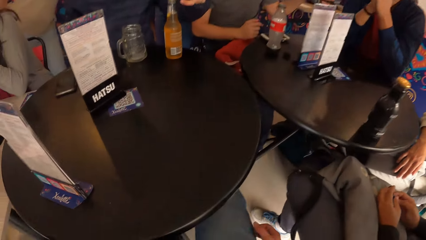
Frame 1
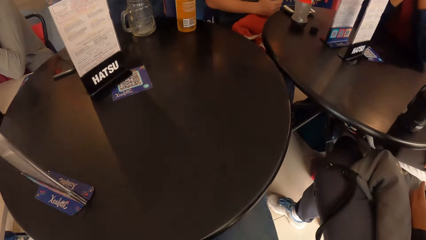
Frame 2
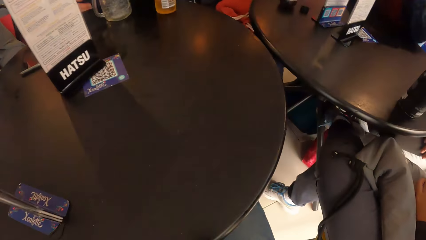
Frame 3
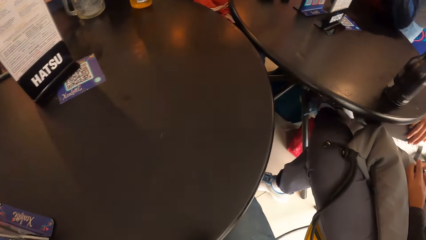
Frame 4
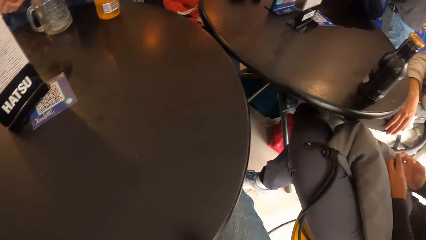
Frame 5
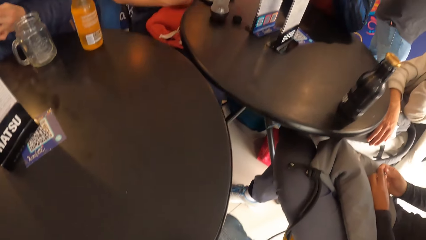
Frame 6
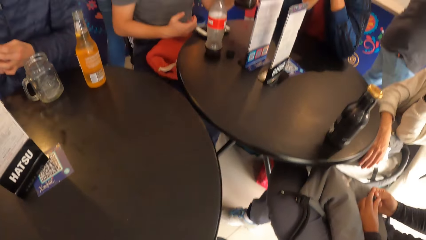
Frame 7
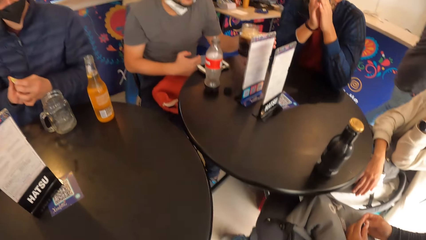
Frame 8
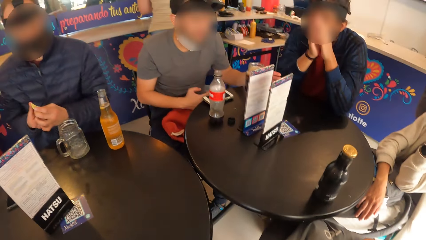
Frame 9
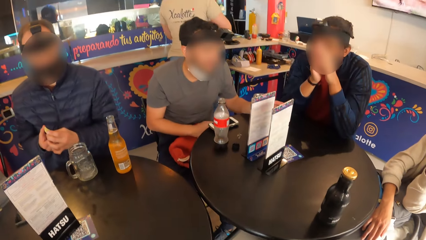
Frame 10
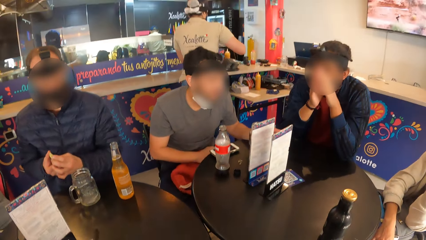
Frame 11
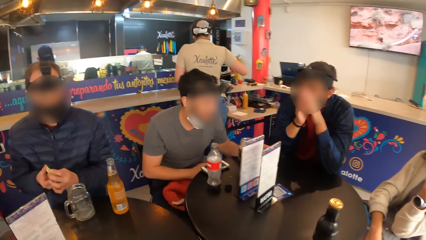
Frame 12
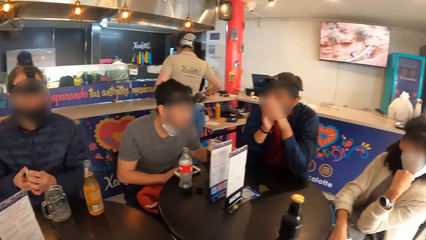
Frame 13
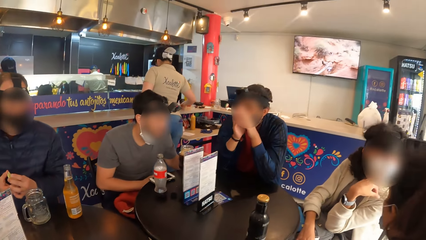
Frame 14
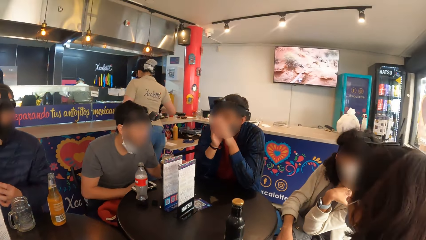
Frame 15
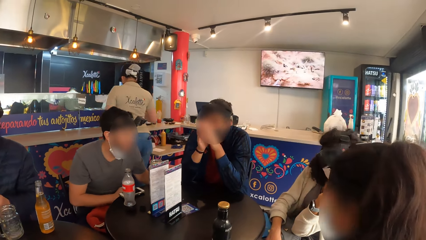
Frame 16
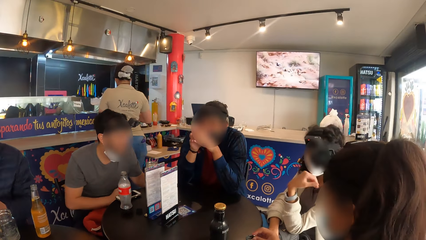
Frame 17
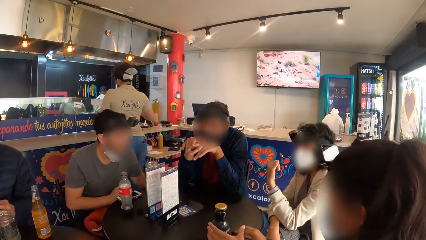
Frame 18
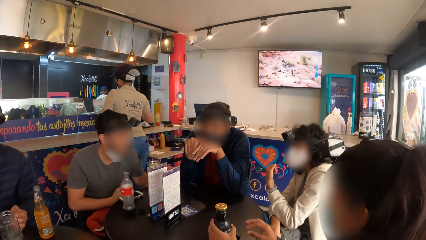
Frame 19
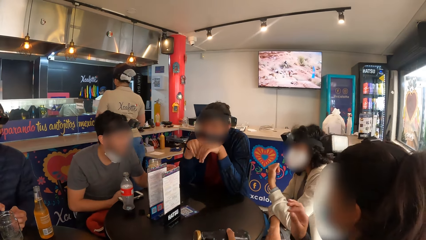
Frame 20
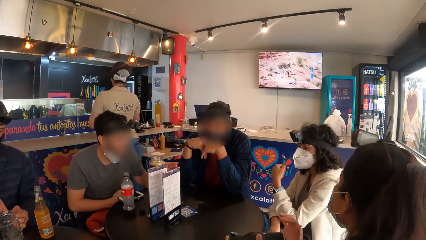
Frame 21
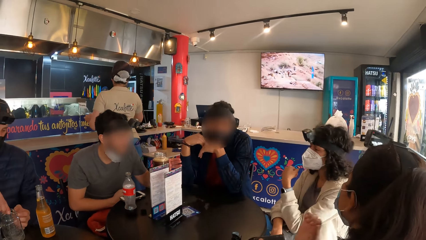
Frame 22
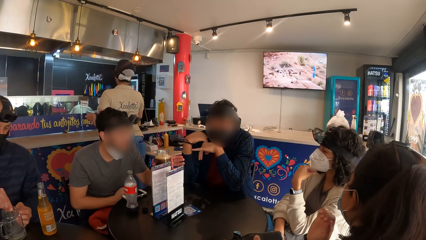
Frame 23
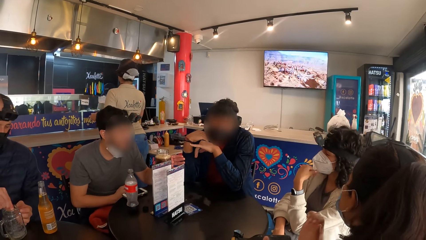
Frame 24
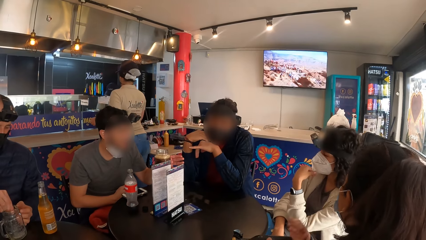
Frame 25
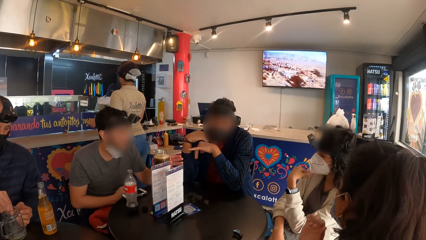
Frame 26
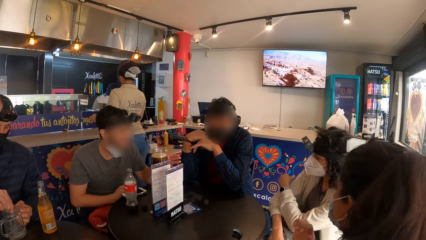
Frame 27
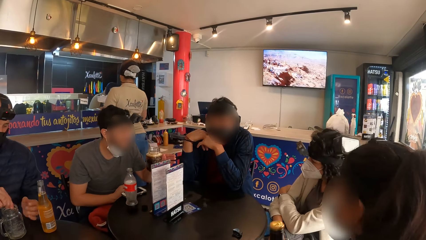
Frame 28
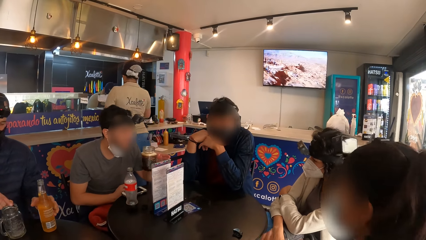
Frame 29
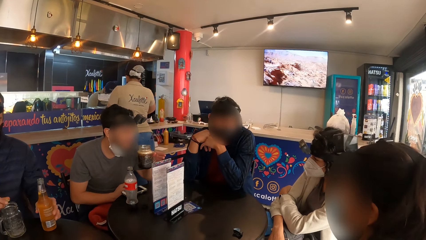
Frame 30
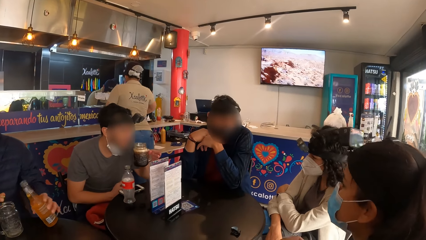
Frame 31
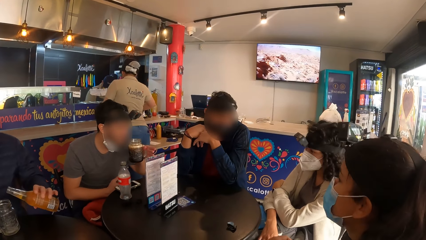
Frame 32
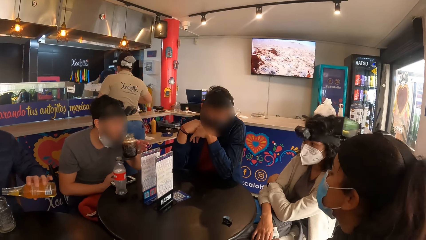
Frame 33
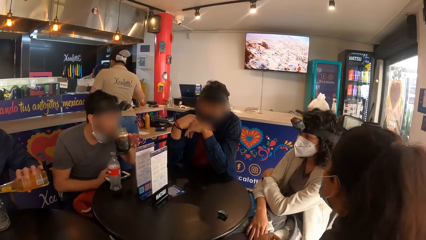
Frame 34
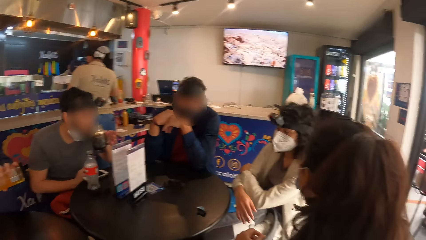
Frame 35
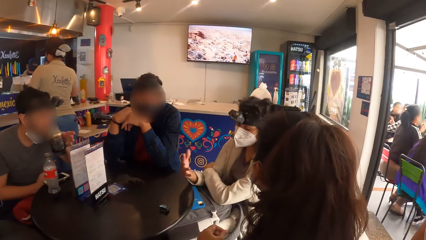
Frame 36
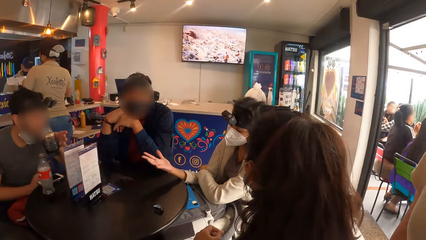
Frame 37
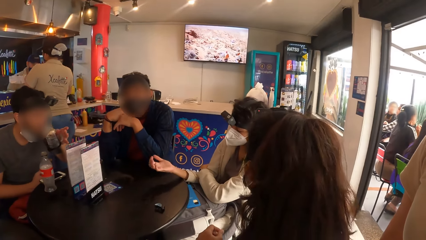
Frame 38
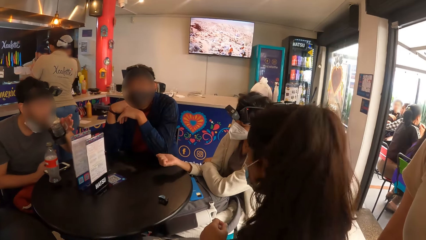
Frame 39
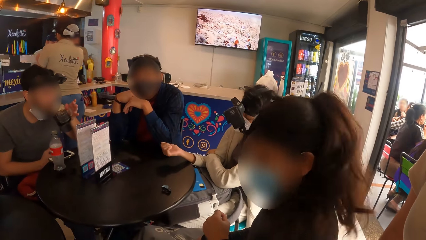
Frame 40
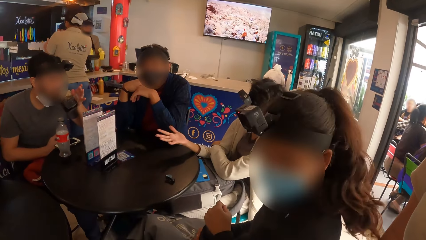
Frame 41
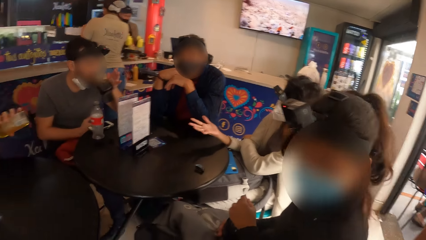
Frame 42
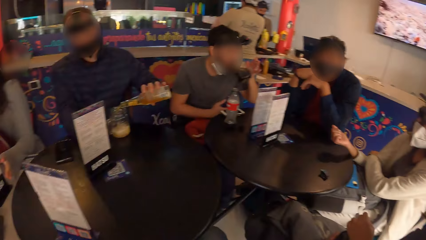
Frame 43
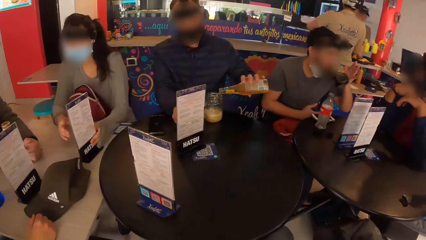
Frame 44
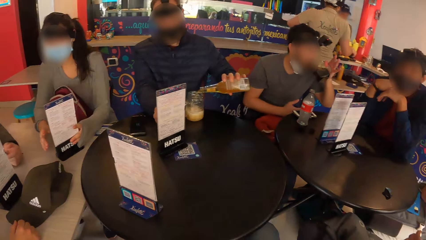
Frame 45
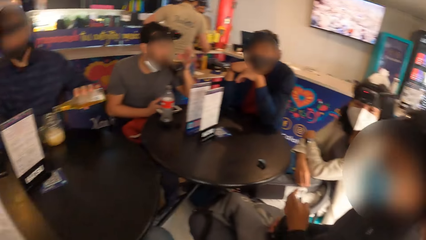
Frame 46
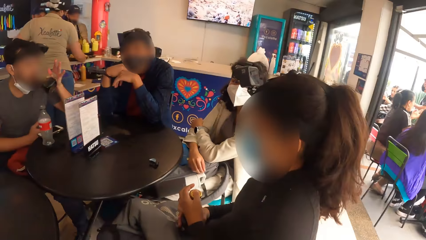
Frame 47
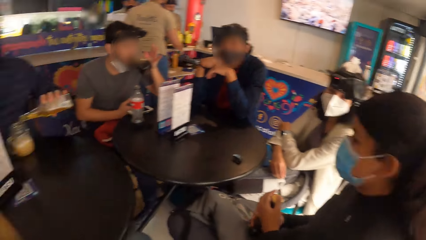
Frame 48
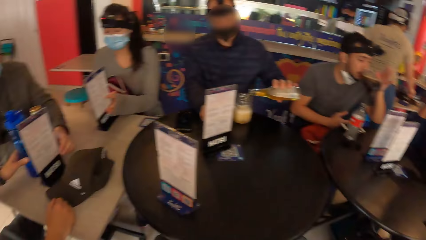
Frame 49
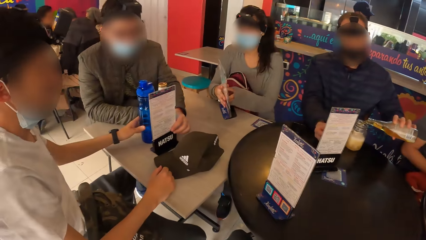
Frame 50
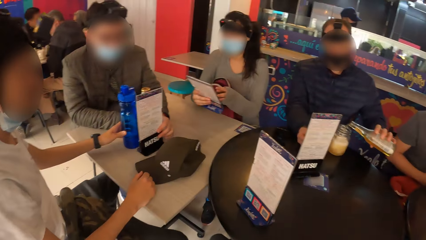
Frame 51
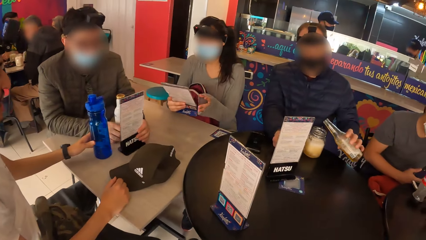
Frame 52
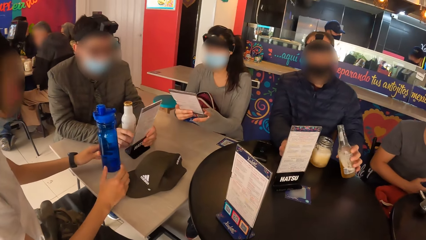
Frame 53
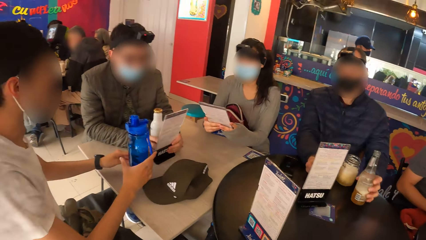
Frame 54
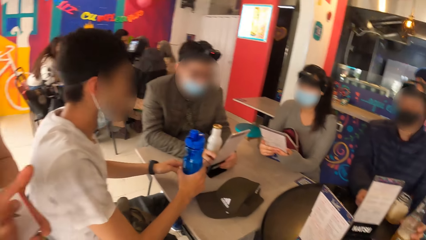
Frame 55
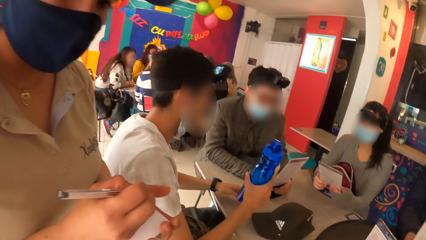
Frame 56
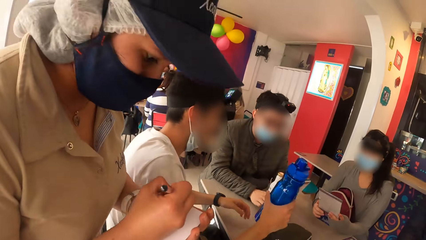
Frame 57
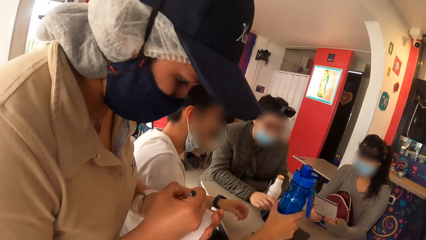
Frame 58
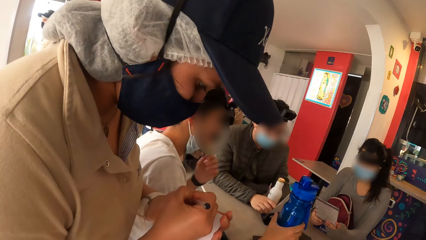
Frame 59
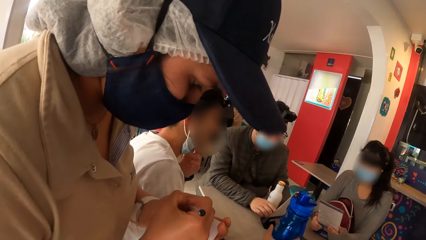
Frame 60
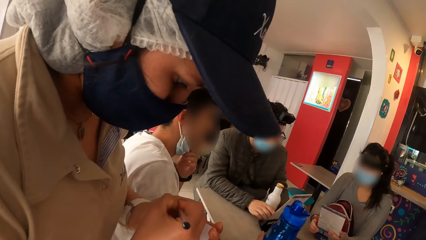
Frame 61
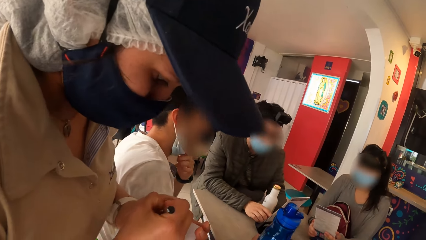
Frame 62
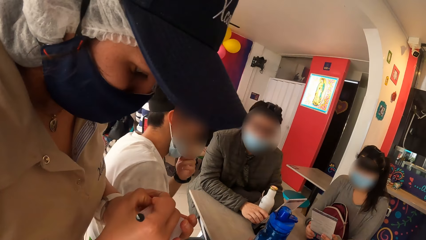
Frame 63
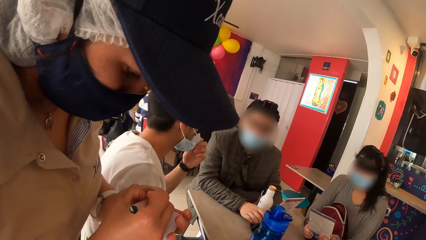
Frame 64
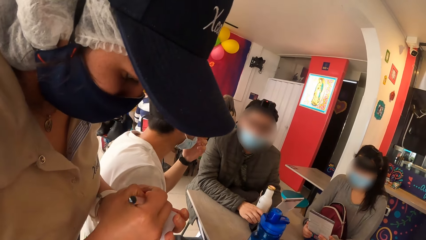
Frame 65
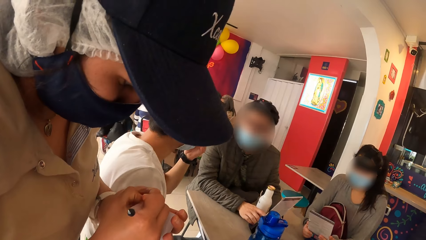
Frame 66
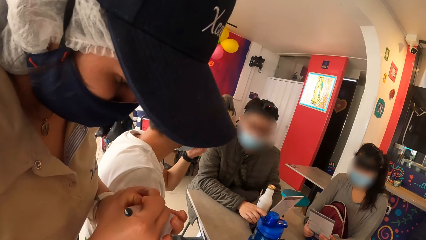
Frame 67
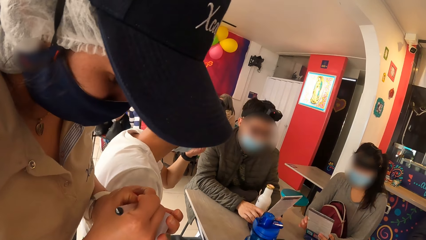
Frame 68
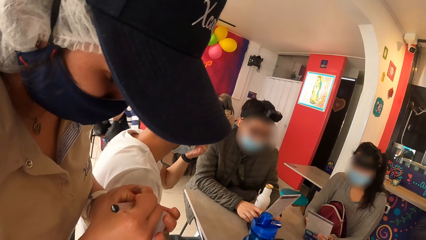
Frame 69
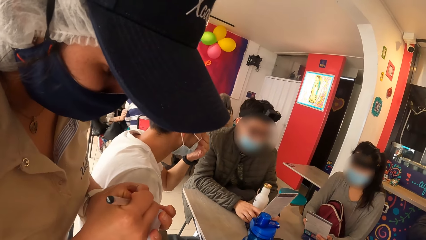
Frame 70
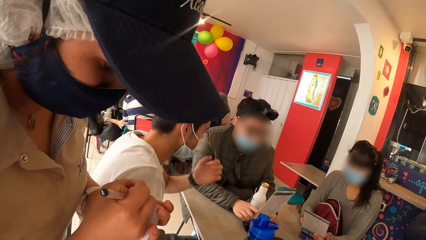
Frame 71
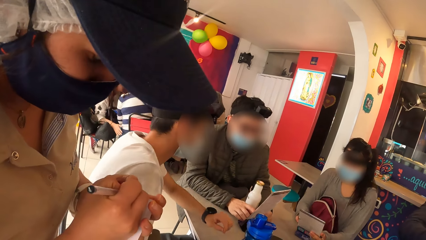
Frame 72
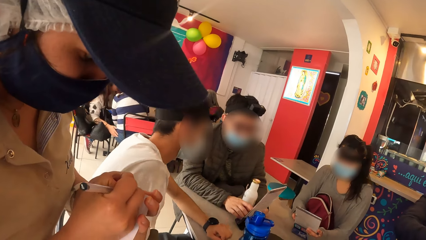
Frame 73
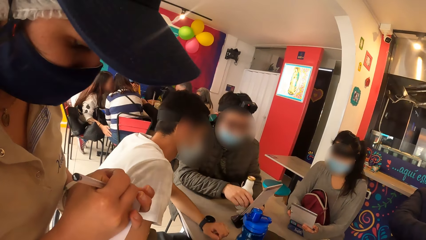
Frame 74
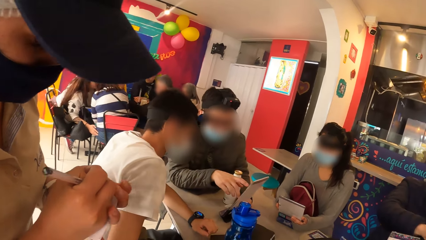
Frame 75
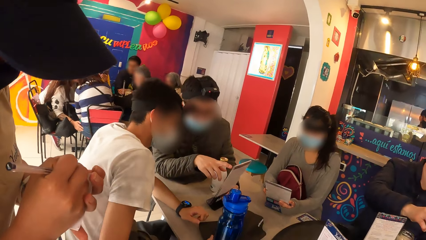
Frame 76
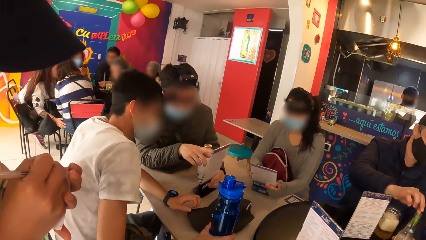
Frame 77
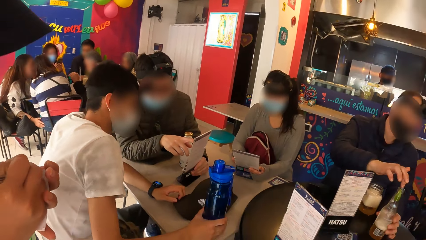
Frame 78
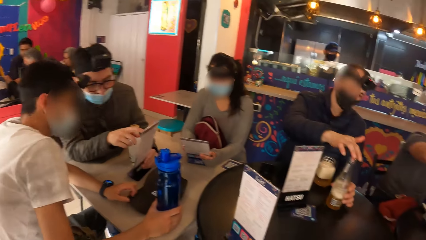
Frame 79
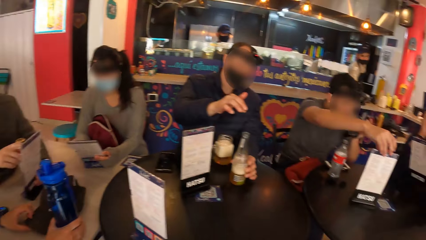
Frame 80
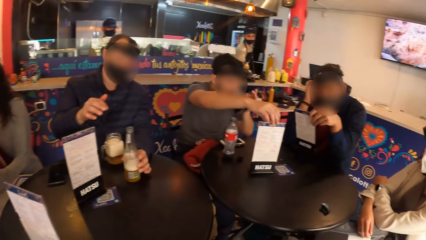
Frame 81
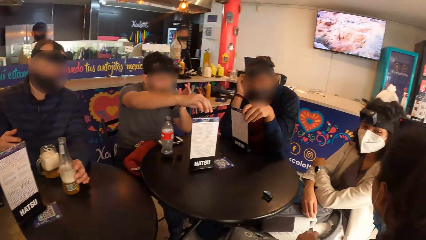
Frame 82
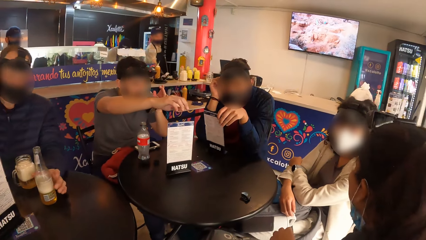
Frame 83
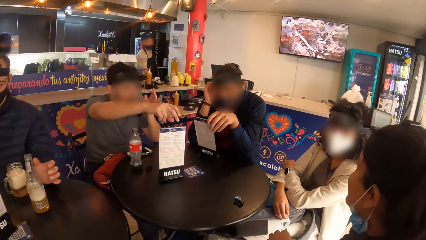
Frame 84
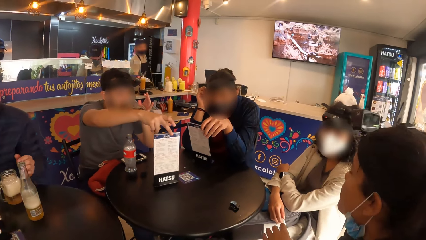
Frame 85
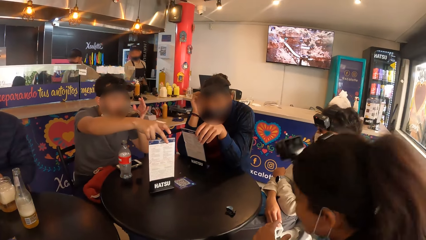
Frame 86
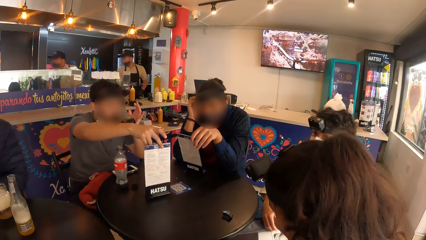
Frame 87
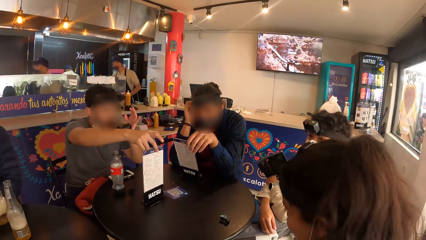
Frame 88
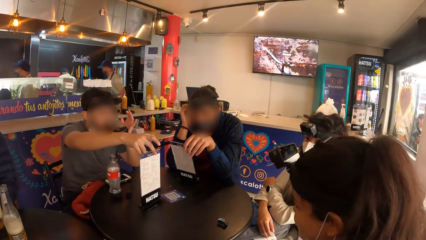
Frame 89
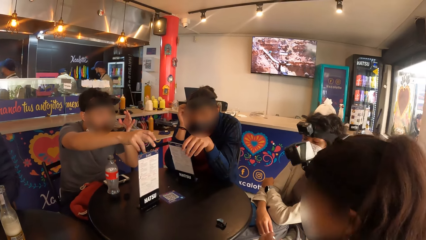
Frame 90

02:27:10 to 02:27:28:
The man picks lemon from the tip of the cup on the table with his left hand. A woman picks a bottle from the table with her left hand. The woman hits the bottom of the bottle in her left hand with her right hand. The man squeezes the lemon in his right hand into the cup on the table. The man picks the bottle from the table with his left hand. The man pours drink from the bottle in his left hand into the cup on the table. The camera wearer looks around. The waiter writes in a jotter in her left hand with a pen in her right hand. The camera wearer converses with the waiter. Another man drinks from the bottle in his left hand and moves a table top menu with his right hand. Another woman holds the table top menu with her left hand.
